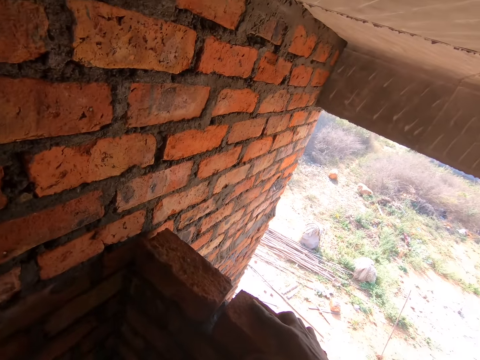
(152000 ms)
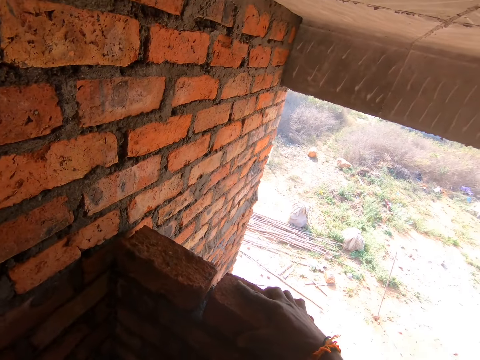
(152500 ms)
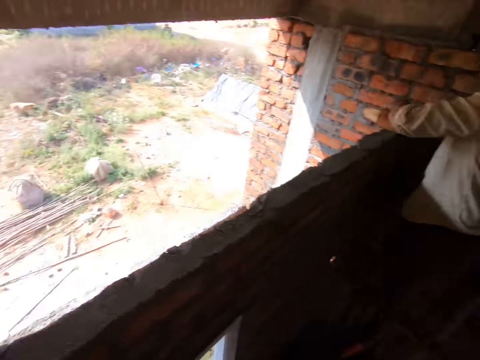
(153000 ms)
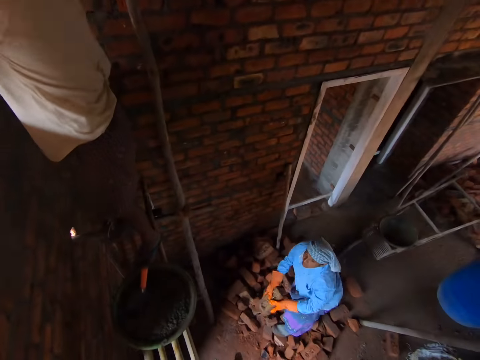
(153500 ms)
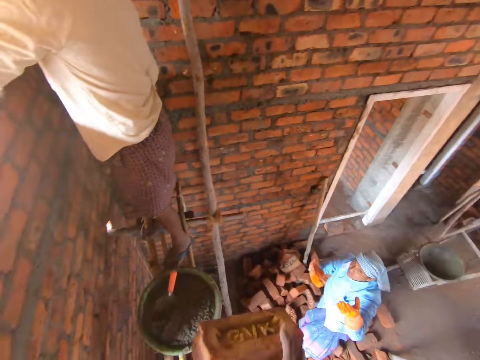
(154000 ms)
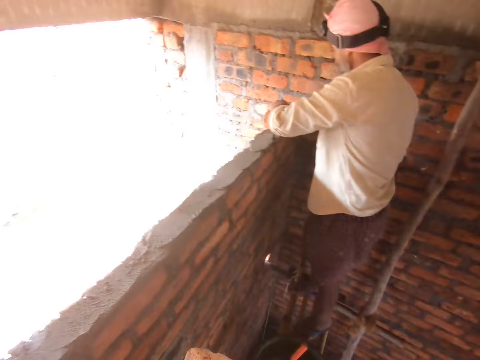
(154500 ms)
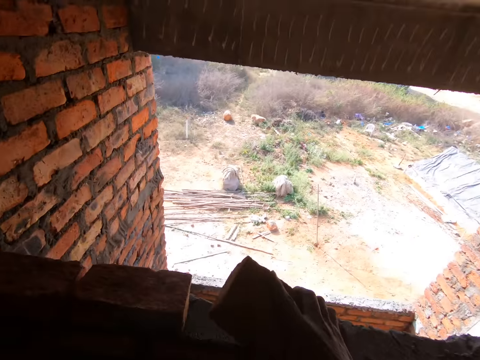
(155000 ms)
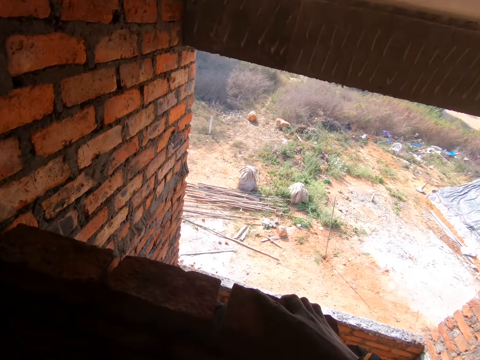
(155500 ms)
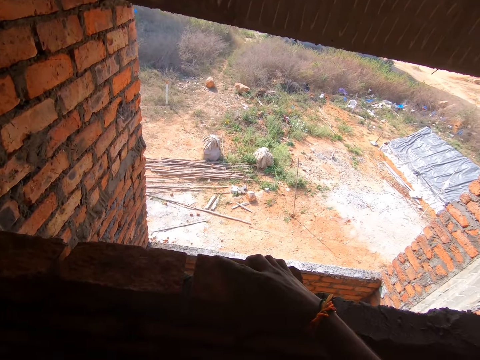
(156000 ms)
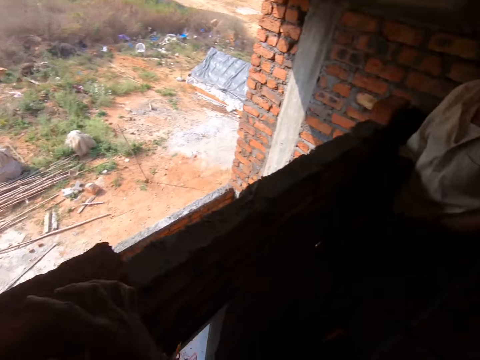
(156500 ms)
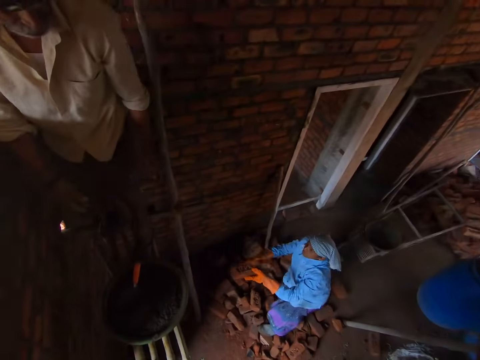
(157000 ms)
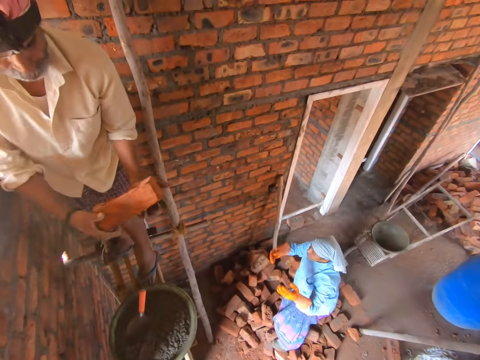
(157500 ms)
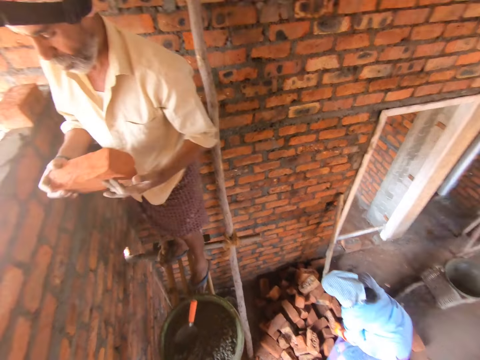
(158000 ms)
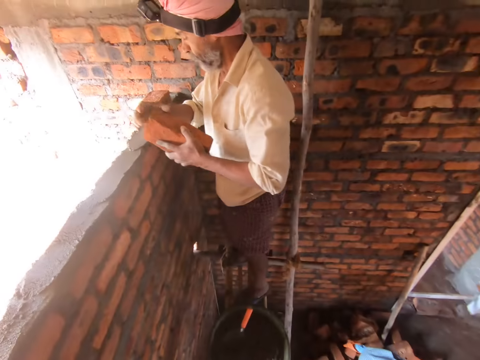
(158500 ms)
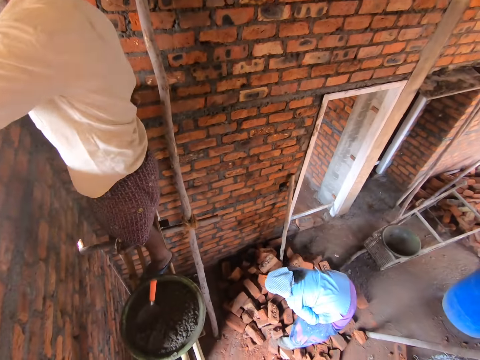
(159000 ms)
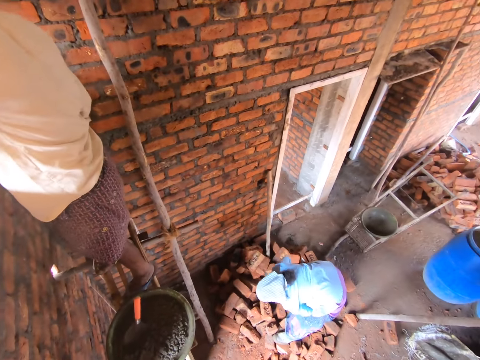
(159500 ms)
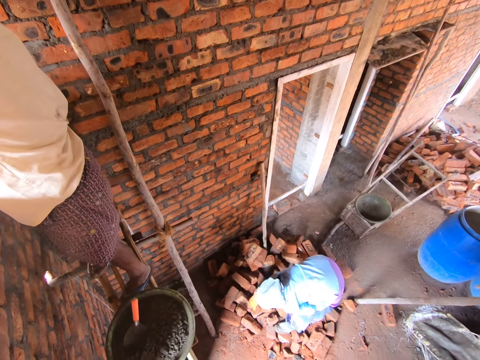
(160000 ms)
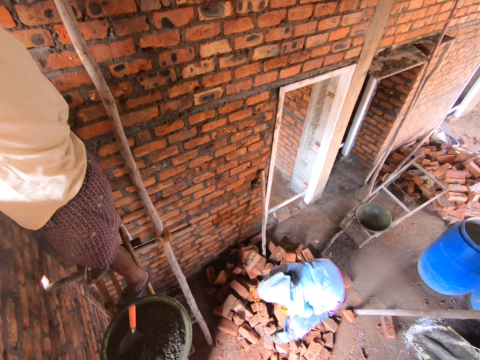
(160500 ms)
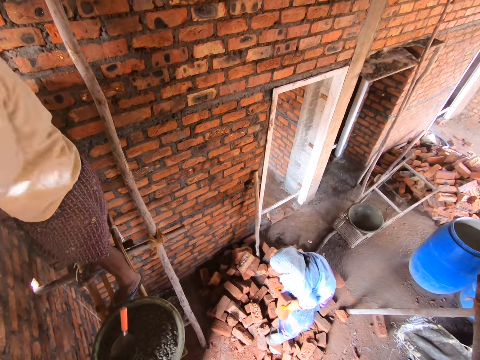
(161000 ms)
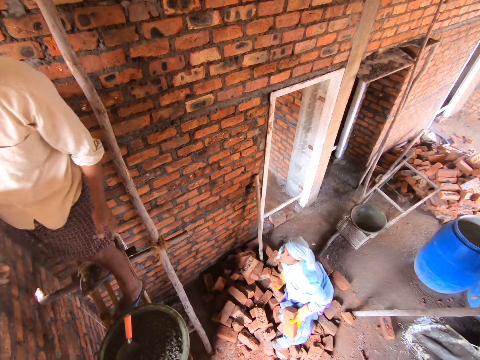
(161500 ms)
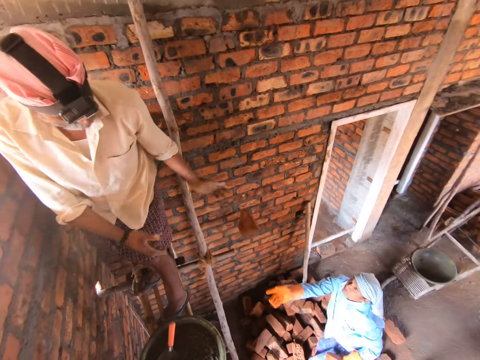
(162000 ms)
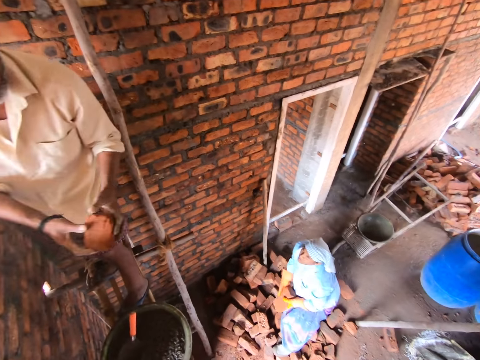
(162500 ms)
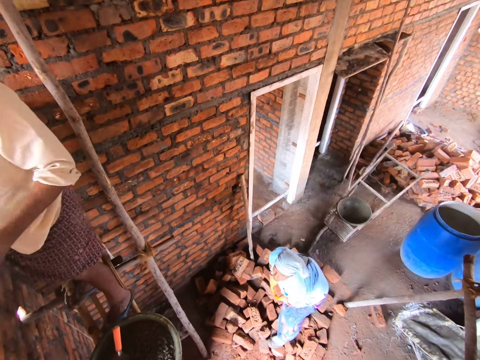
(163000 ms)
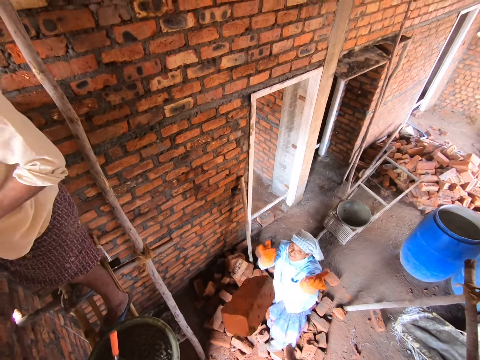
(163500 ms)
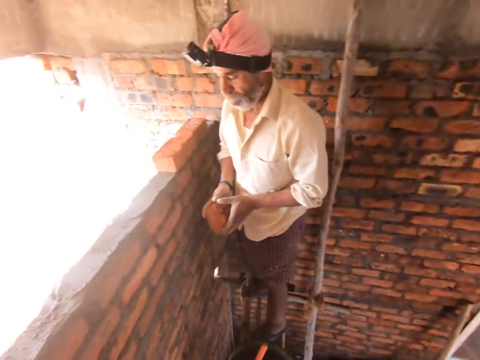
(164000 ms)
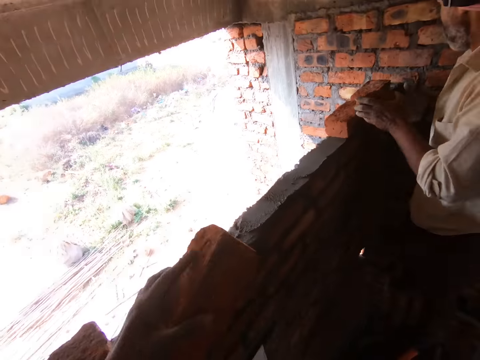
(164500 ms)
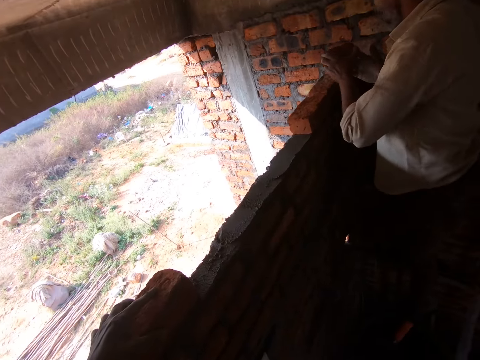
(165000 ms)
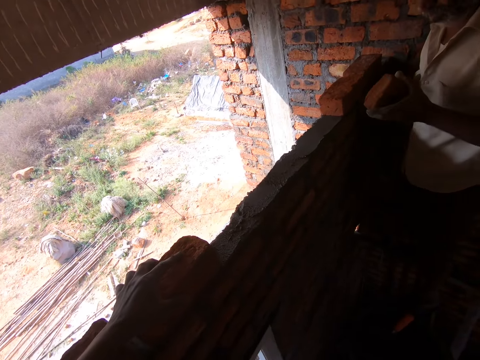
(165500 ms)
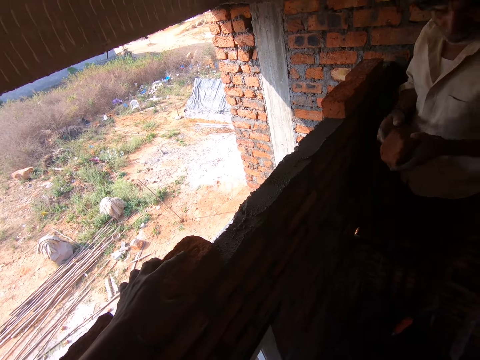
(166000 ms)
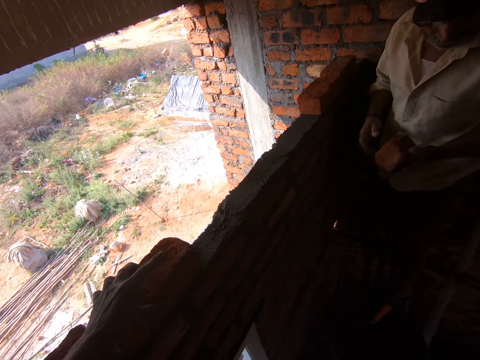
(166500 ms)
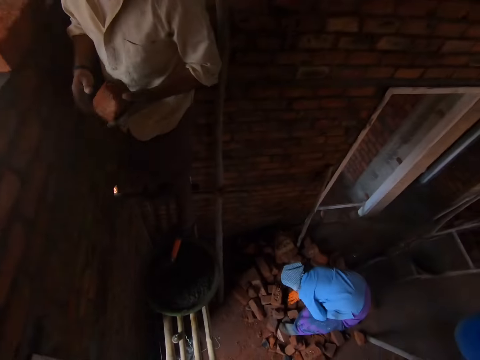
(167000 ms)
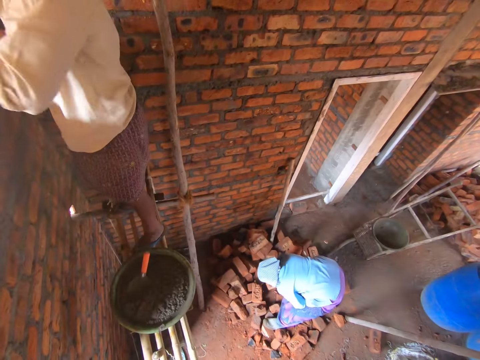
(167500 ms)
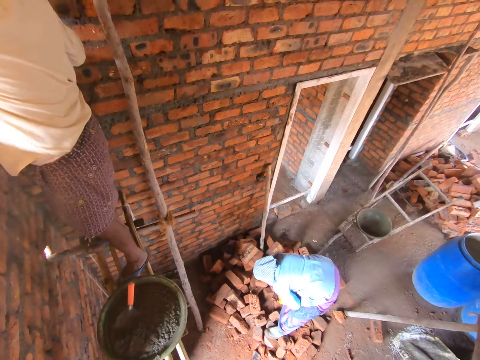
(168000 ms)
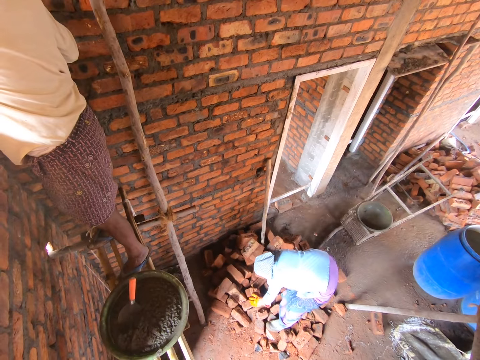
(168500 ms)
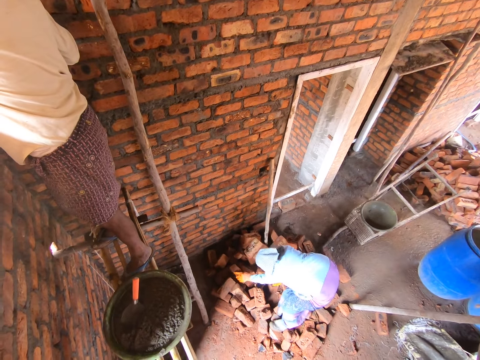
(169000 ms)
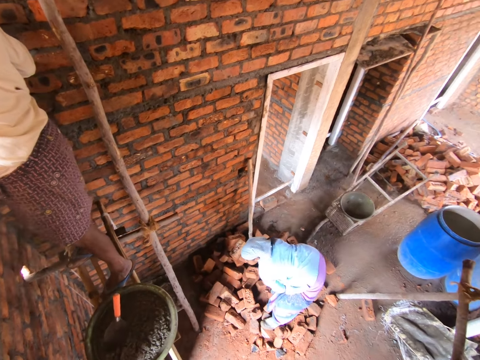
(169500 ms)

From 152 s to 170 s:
The camera wearer places the brick on the wall. They stare at a woman. The woman throws the brick to the camera wearer. The camera wearer catches the brick. They pick up the brick. They place the brick on the wall. The woman throws the brick to a man. The camera wearer stares at the woman. The man catches the brick. The man picks up the brick. The man puts the brick on the wall. The woman picks up the brick. The woman throws the piece of brick to the man. The man stares at the woman. The man picks up the piece of brick. The man catches the brick. The woman throws the brick to the camera wearer. The camera wearer catches the brick. They place the brick on the wall. The man moves the hands. The man looks around. The woman picks up the brick. The camera wearer stares at the woman.

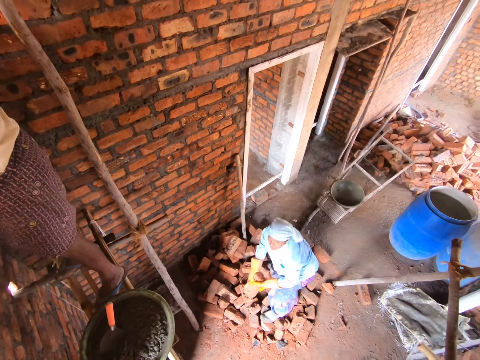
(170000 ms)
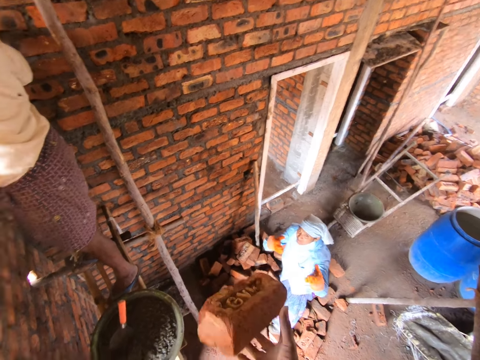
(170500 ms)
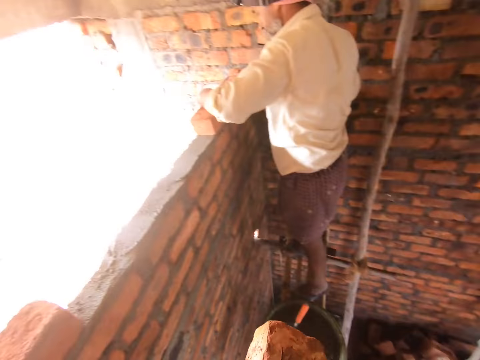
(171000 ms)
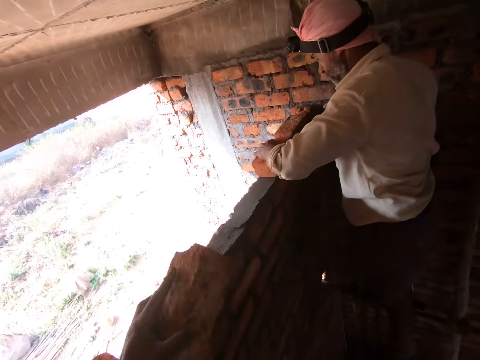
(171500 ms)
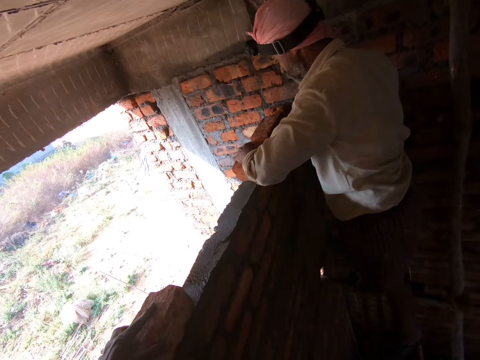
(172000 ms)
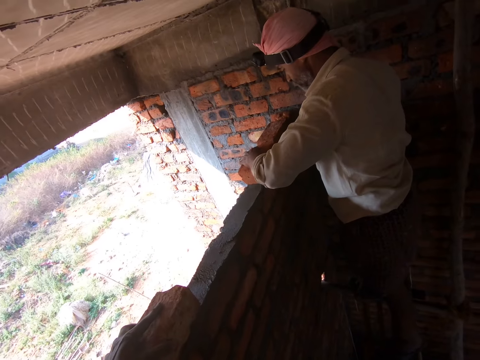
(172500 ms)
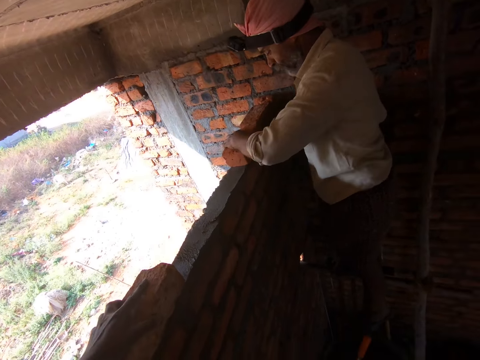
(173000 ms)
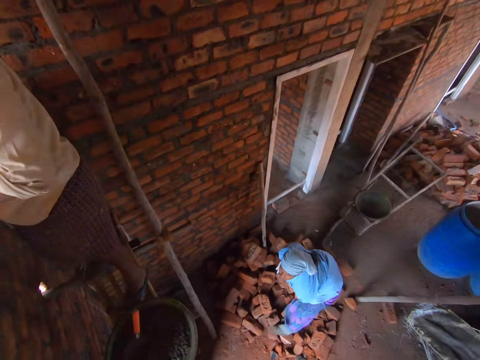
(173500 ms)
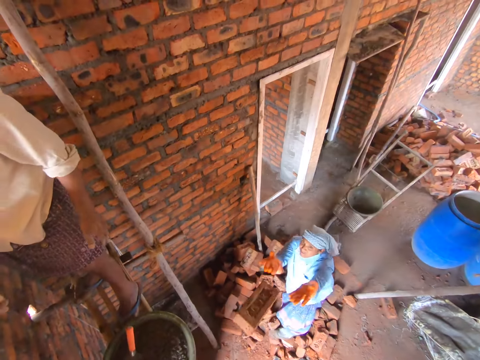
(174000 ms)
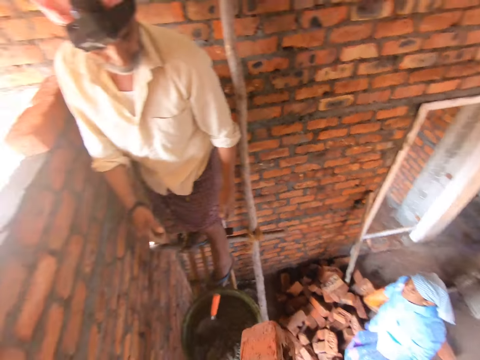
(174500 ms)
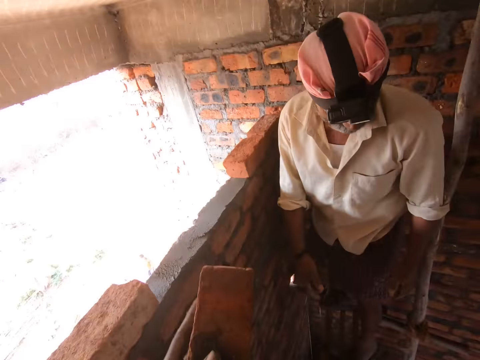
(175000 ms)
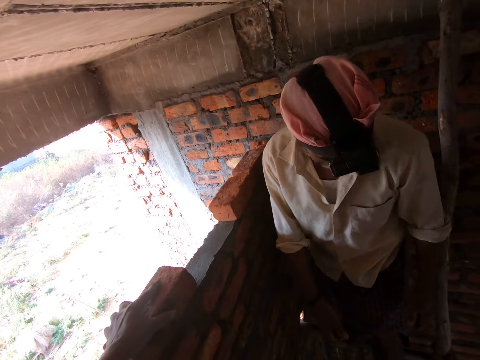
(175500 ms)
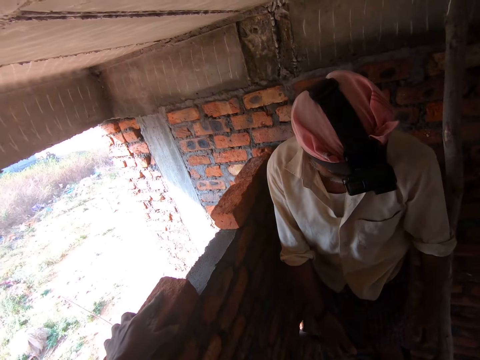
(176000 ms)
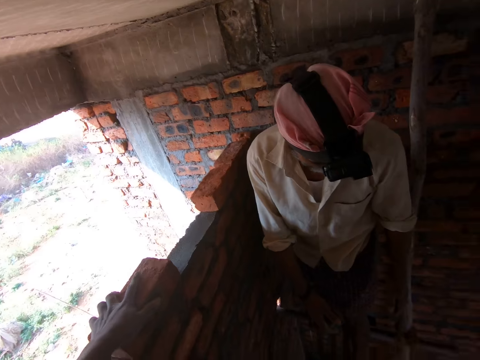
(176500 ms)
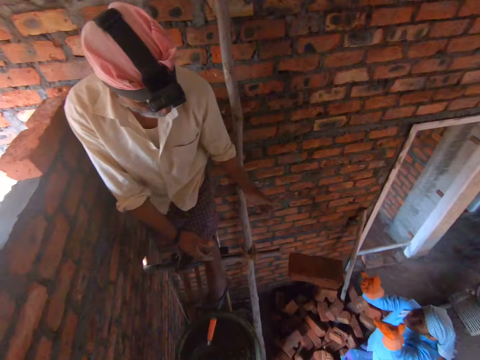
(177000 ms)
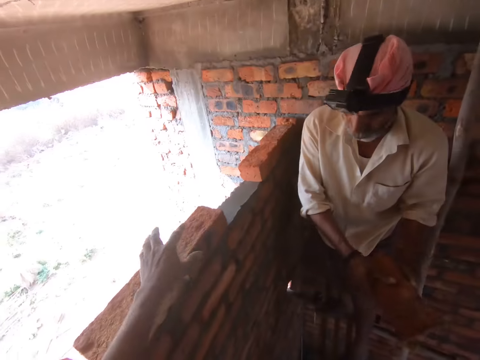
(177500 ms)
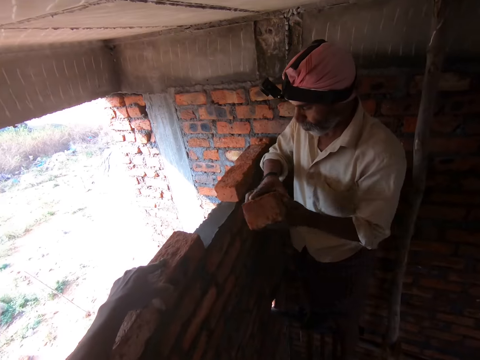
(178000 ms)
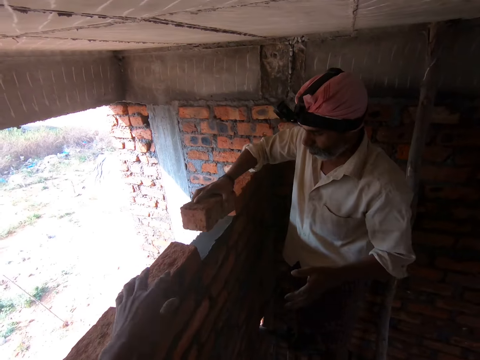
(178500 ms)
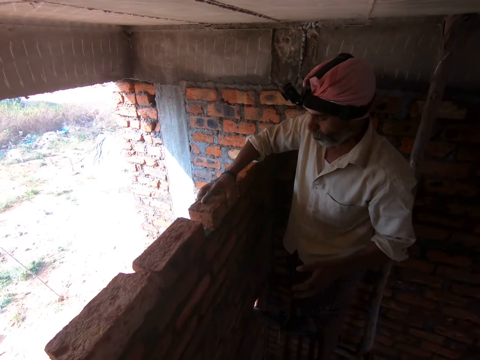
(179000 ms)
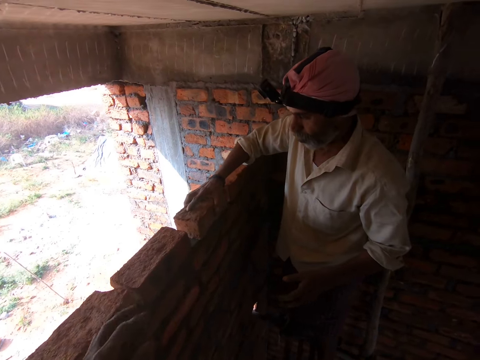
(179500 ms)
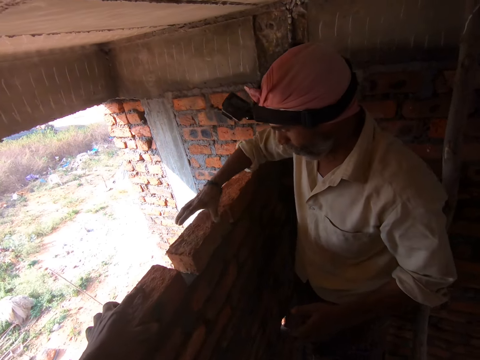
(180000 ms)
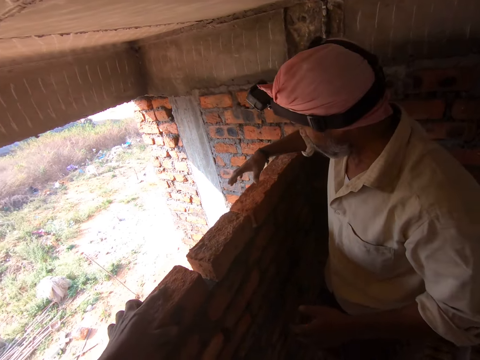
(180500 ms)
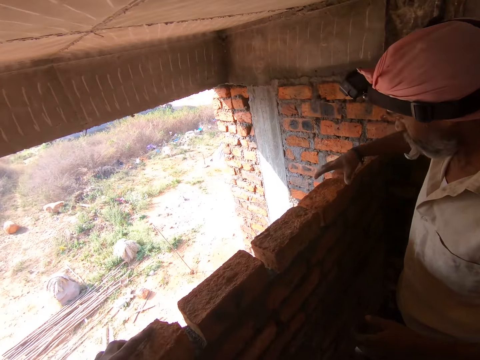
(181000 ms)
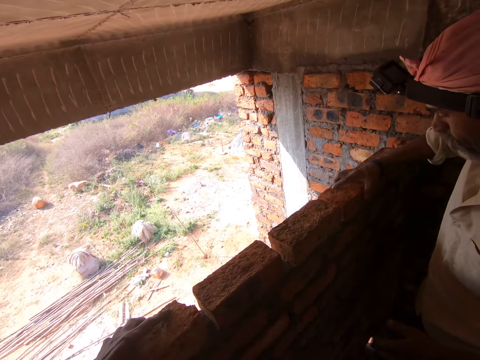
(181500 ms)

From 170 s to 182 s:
A woman throws the brick to the camera wearer. The camera wearer picks up the brick. They catch the brick. A man adjusts the brick. The camera wearer places the brick on the wall. They stare at the woman. The man stares at the woman. The woman throws the brick. The camera wearer catches the brick. They pick up the brick. They place the brick on the wall. The woman throws the brick to the man. The camera wearer looks around. The man picks up the brick. The man catches the brick. The camera wearer adjusts the brick. The man places the brick on the wall. The camera wearer stares at the man. They adjust the brick. The man adjusts the brick.
